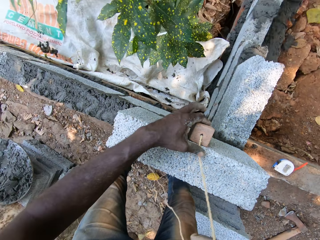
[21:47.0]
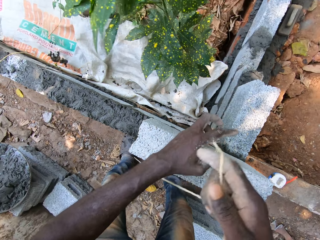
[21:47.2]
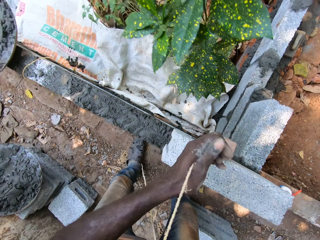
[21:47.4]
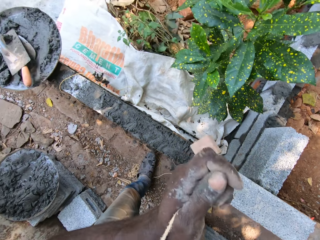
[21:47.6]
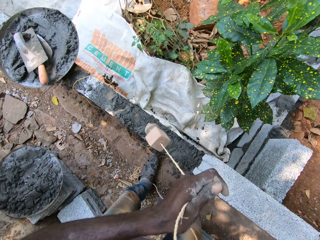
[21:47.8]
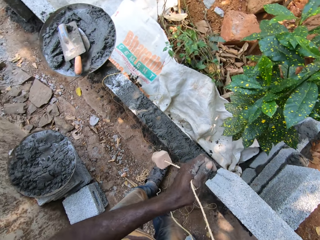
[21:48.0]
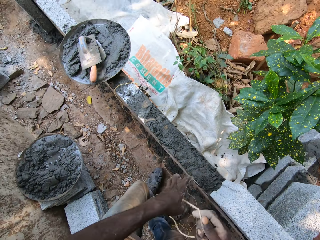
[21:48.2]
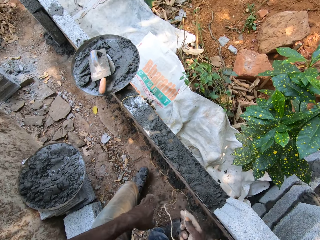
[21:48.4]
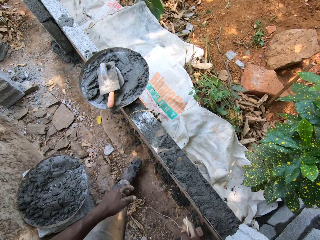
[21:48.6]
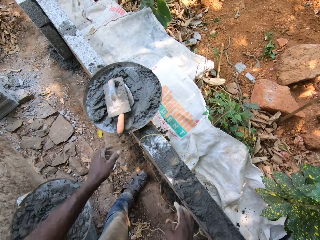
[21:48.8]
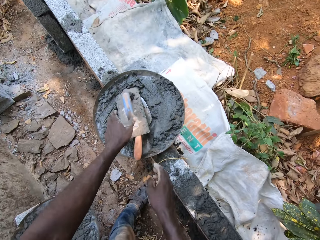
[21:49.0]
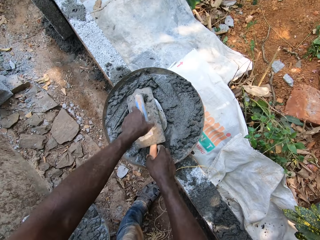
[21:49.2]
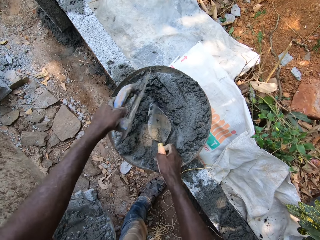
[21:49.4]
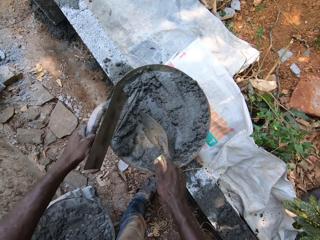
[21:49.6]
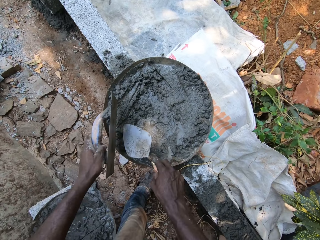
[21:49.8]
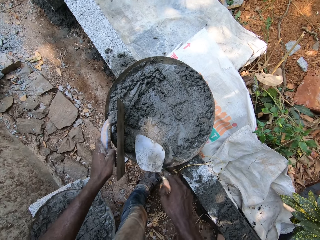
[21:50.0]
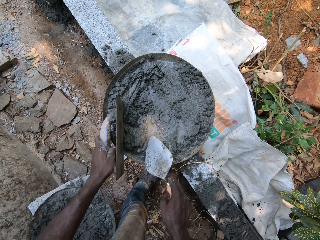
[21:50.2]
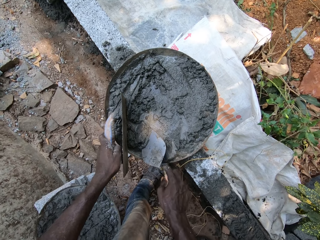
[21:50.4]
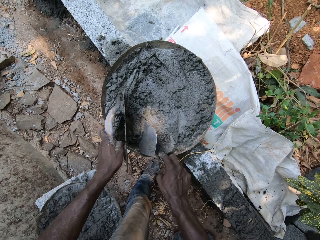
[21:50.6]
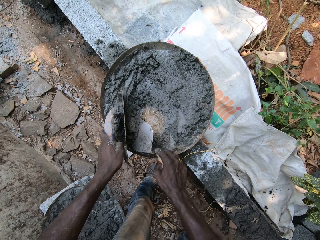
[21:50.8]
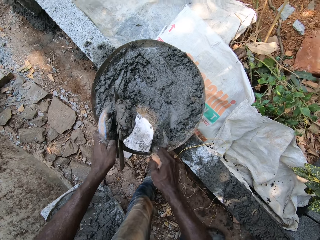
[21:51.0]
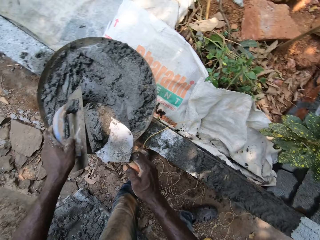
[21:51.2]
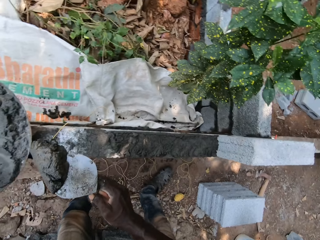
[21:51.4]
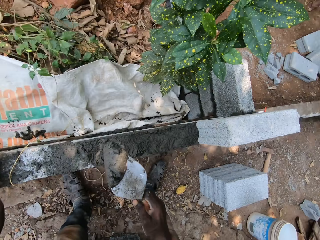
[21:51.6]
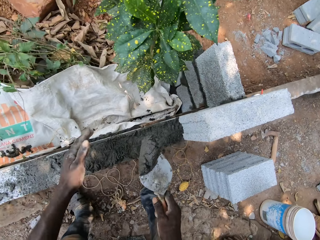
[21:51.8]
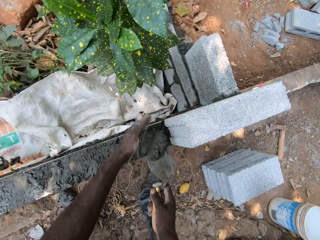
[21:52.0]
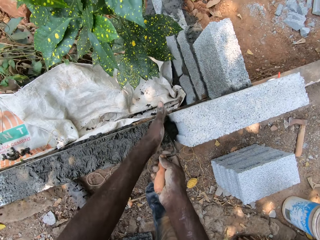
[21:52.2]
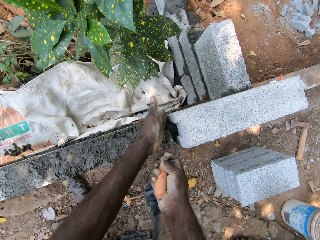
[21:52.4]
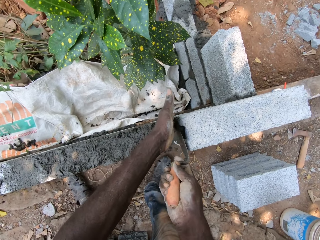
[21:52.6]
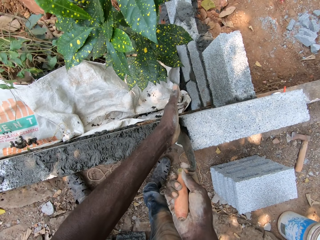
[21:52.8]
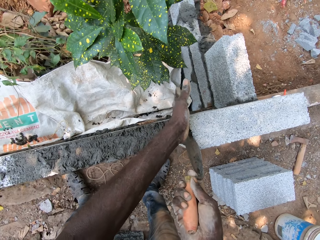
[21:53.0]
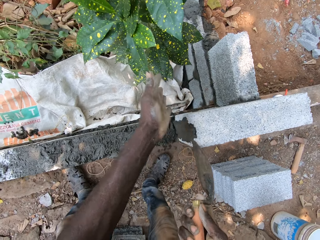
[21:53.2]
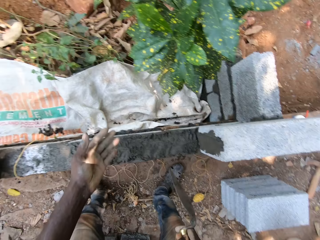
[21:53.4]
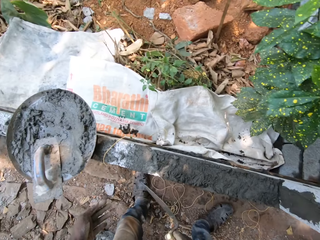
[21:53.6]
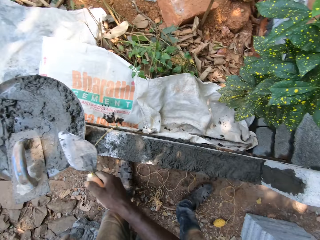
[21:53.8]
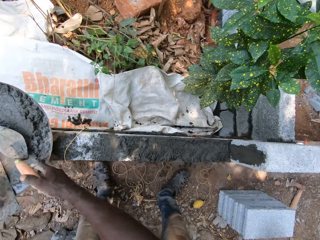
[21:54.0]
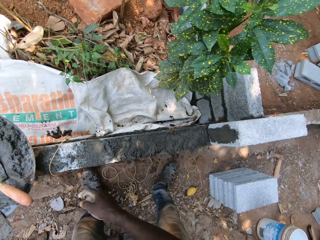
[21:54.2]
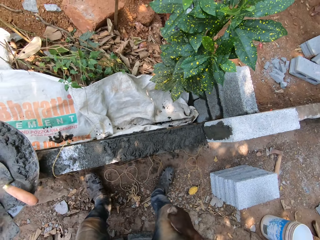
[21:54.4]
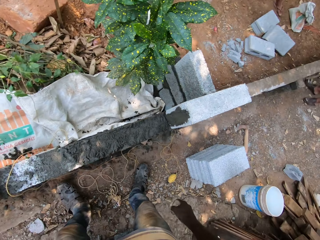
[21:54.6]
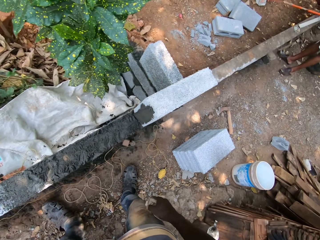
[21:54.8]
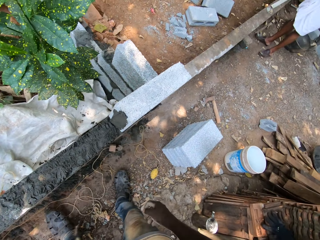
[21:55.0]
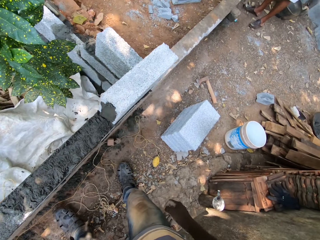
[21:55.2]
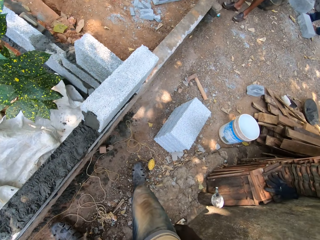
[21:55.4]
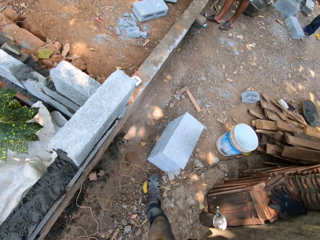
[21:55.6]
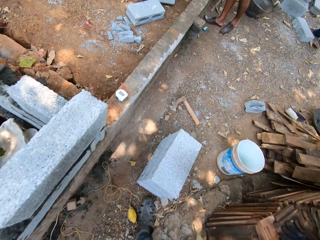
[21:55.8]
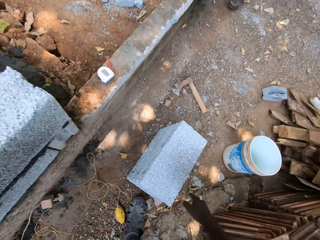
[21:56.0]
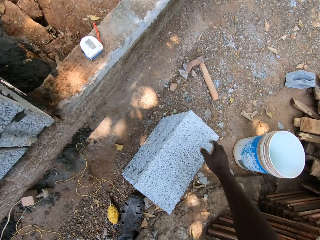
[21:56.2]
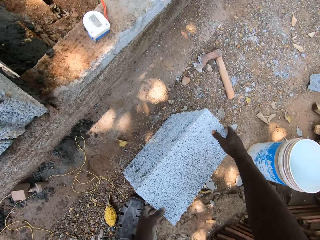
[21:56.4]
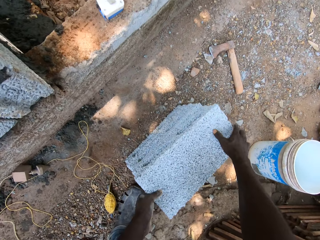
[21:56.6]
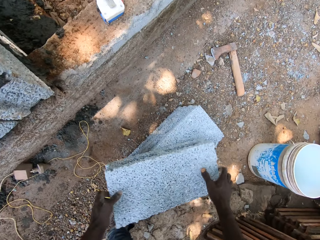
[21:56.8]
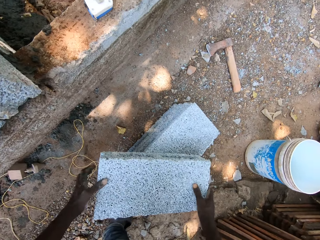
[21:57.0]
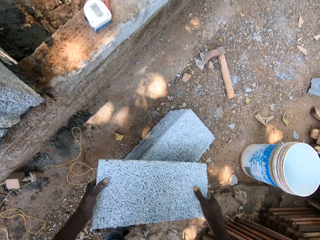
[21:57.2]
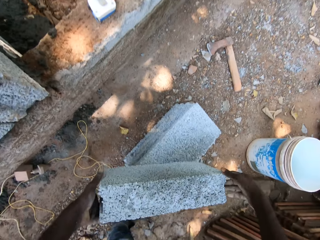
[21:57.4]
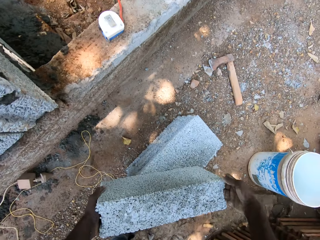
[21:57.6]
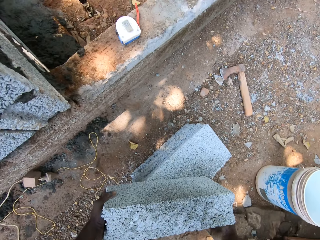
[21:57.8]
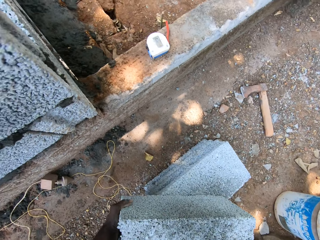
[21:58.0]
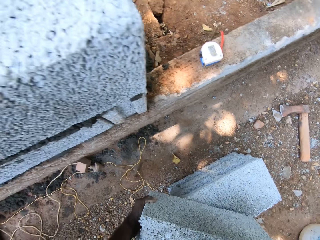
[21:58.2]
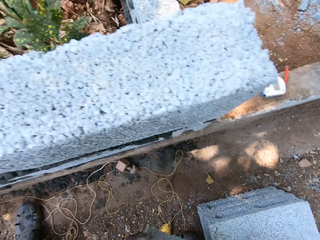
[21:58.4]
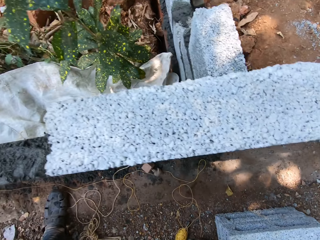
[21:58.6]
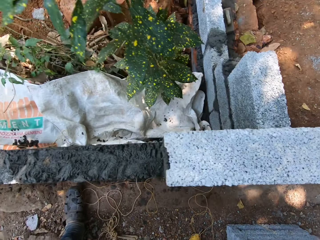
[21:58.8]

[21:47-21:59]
The camera wearer removes the plumb bob. He drops the plumb bob on the ground with both hands. He picks up the trowel from the bowl with his right hand. He picks up the float from the bowl with his left hand. He scoops the cement mix from the bowl with the trowel in his right hand and the float in his left hand. He spreads the cement mix on the wall with the trowel in both hands. He drops the trowel in the bowl with his right hand. He moves around. A man walks around. The camera wearer picks up a concrete block from the ground with both hands.

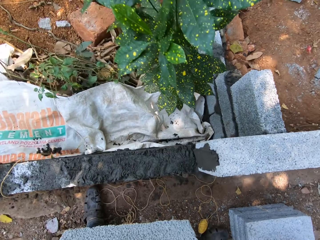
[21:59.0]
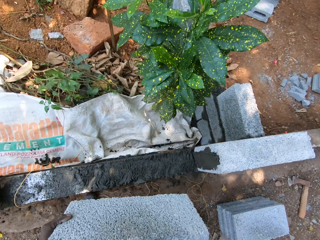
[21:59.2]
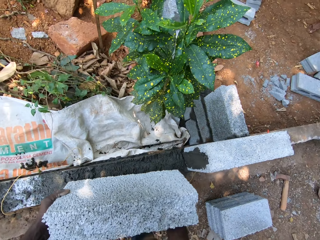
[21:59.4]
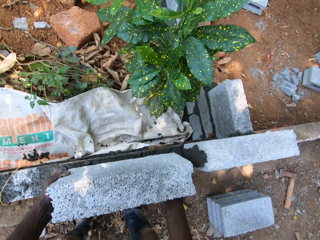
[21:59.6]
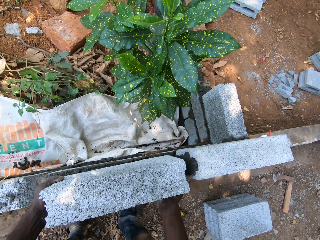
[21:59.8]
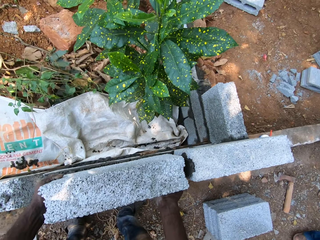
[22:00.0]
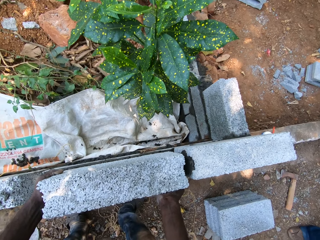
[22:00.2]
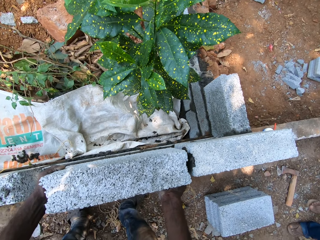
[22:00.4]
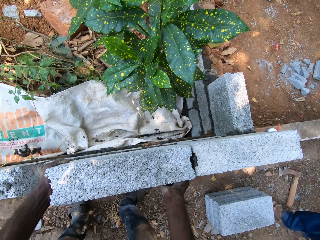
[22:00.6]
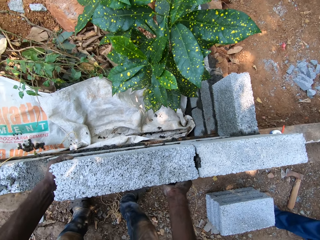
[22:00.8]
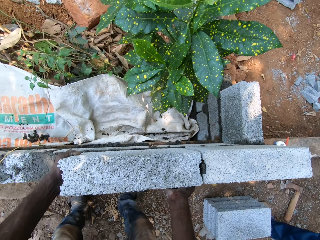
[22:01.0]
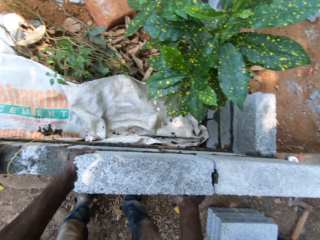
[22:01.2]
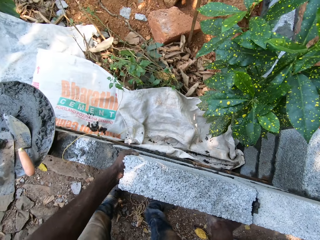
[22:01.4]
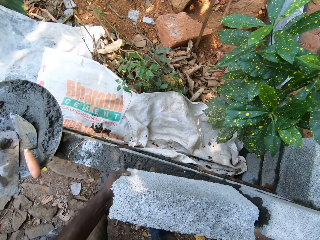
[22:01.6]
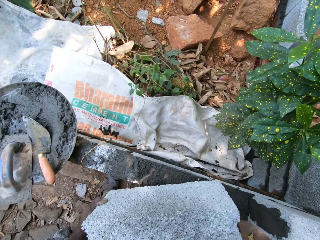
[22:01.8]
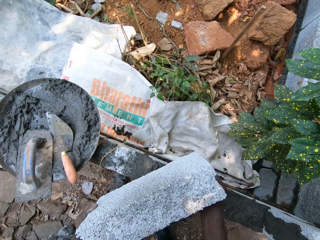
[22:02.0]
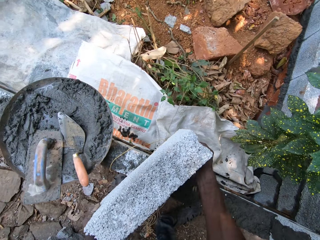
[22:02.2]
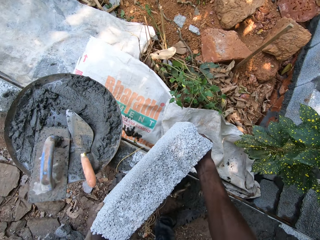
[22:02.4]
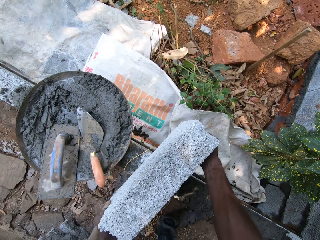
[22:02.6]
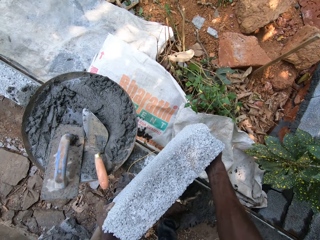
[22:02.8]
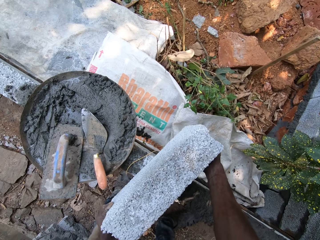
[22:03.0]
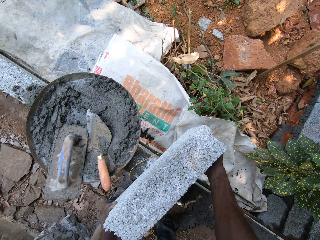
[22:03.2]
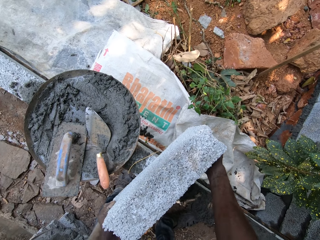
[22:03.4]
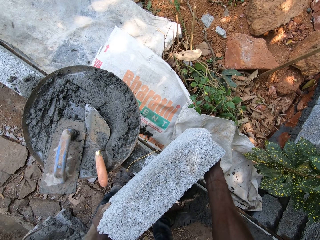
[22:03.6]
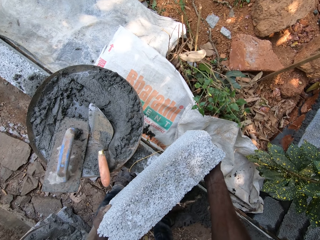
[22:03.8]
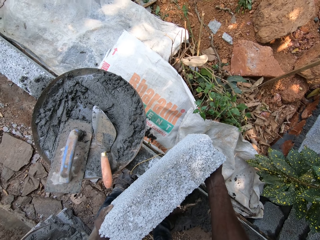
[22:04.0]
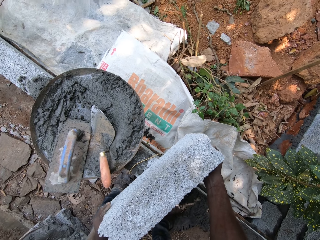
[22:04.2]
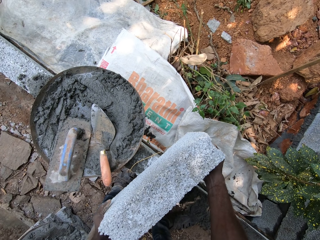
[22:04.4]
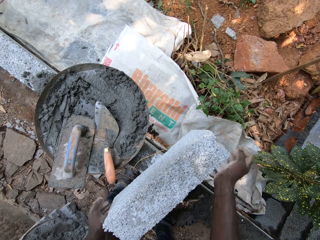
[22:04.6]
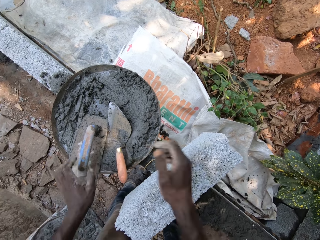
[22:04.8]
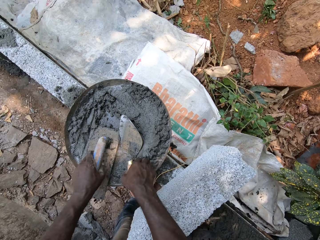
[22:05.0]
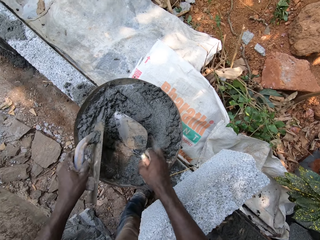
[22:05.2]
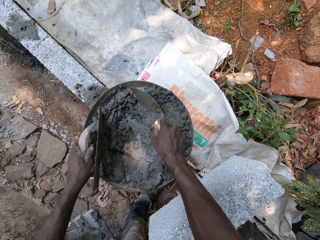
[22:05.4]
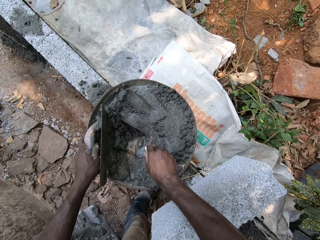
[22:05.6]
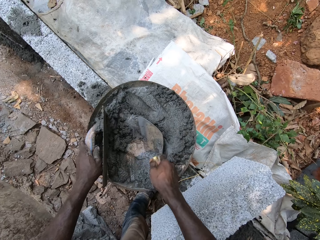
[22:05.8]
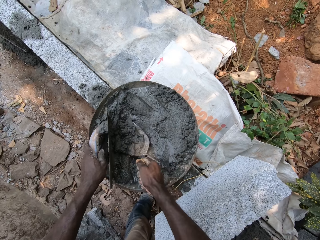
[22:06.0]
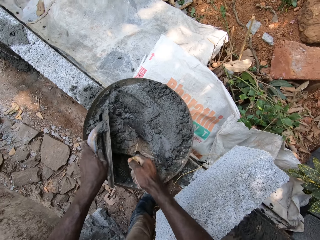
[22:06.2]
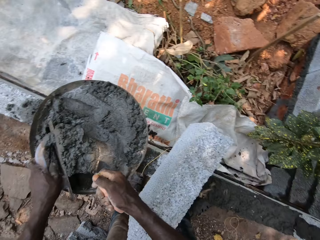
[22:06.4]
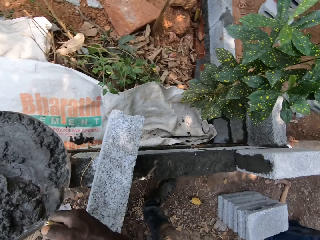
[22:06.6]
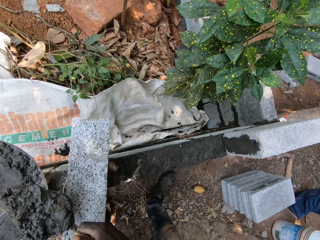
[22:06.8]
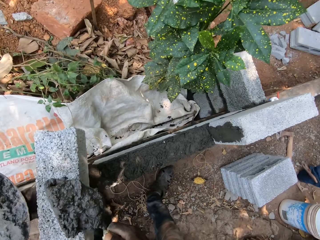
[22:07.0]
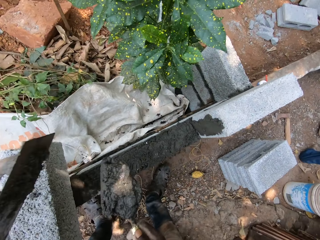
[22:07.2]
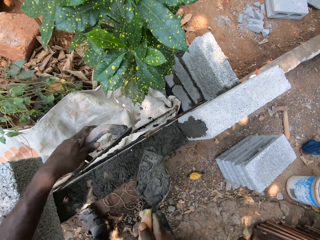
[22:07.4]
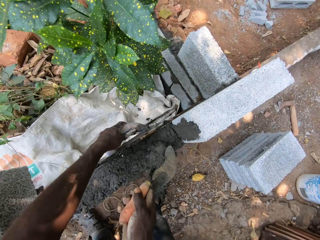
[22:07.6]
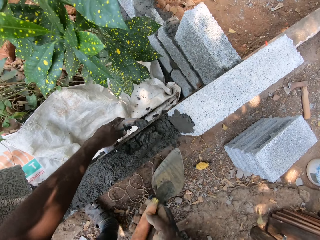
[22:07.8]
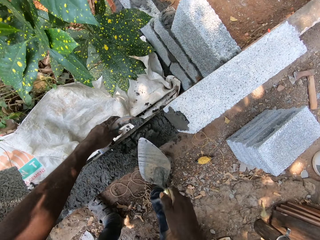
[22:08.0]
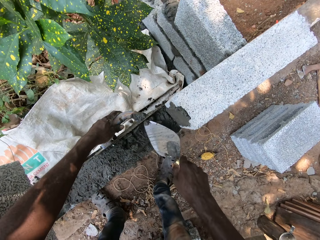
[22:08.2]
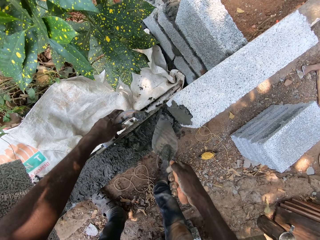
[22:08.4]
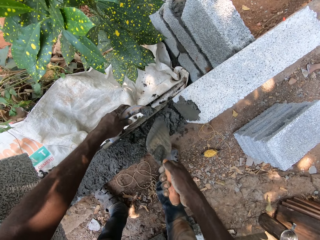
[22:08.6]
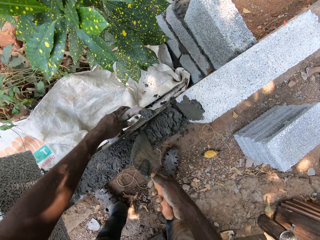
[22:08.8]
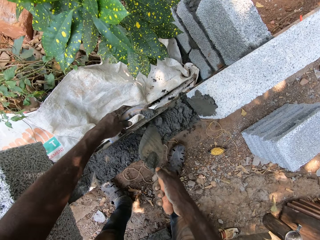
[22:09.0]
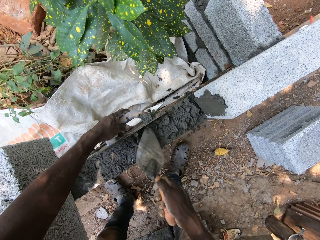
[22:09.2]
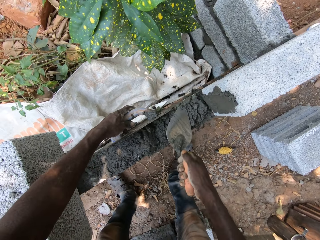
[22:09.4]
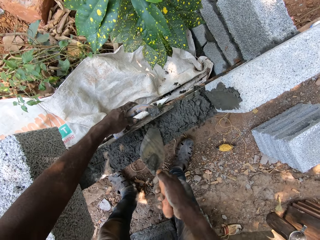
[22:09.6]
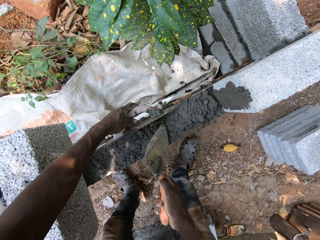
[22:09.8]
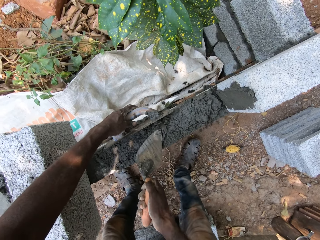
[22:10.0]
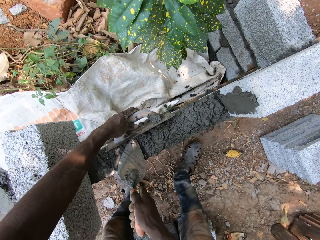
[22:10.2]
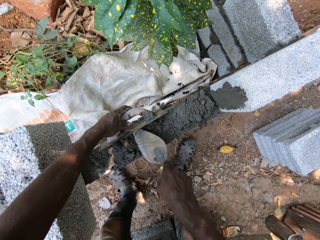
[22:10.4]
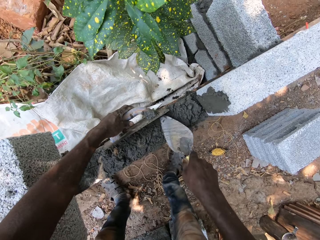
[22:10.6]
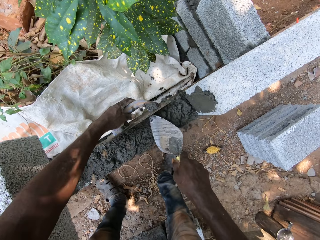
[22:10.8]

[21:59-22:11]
The camera wearer places the concrete block on the wall with both hands. A man walks around. The camera wearer leaves the block on the wall. He picks up the trowel from the bowl with his right hand. He picks up the float from the bowl with his left hand. He scoops the cement mix from the bowl with the trowel in his right hand and the float in his left hand. The man walks around. The camera wearer spreads the cement mix on the wall with the trowel in his right hand and the float in his left hand.
